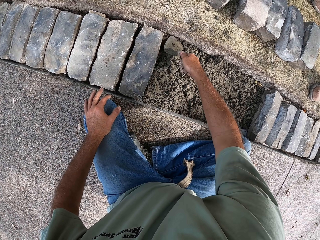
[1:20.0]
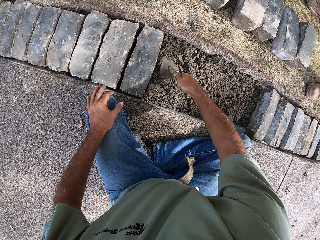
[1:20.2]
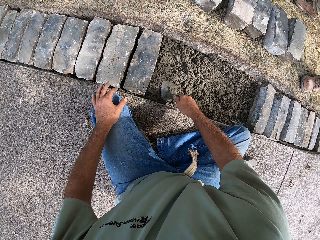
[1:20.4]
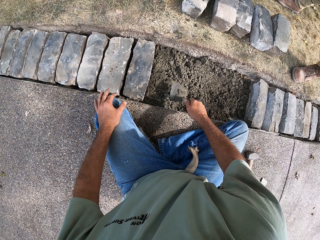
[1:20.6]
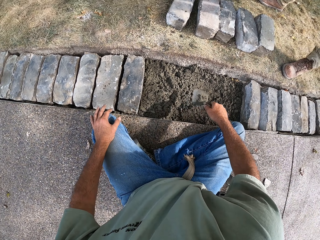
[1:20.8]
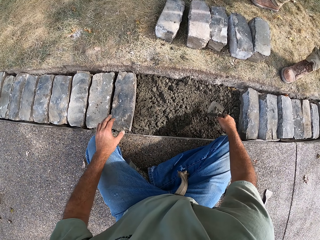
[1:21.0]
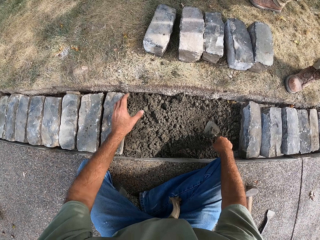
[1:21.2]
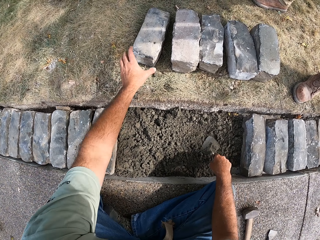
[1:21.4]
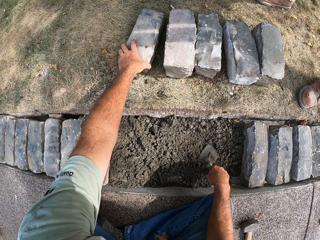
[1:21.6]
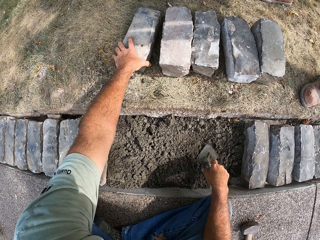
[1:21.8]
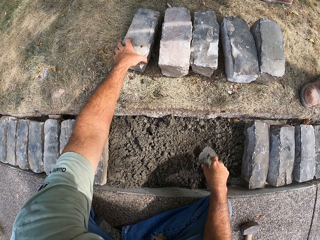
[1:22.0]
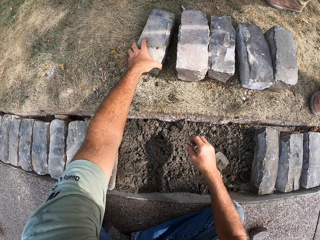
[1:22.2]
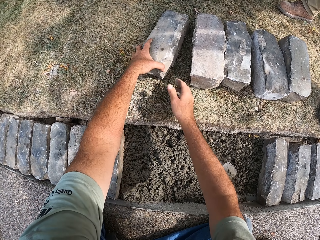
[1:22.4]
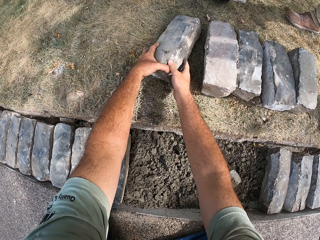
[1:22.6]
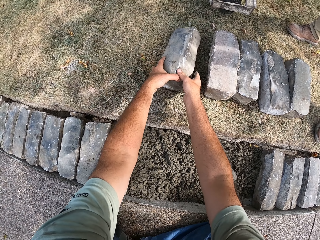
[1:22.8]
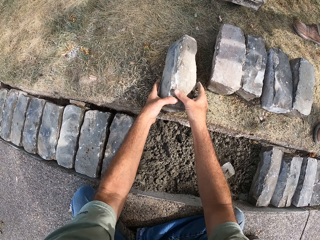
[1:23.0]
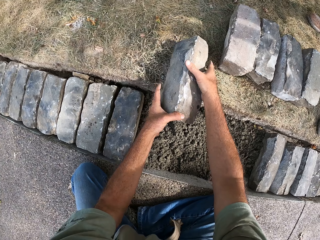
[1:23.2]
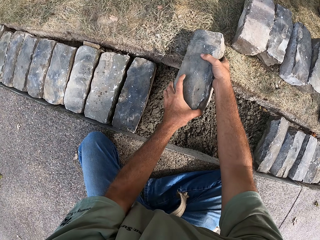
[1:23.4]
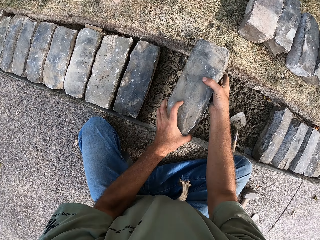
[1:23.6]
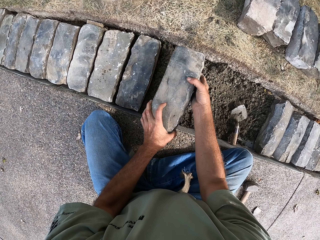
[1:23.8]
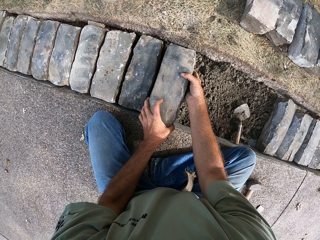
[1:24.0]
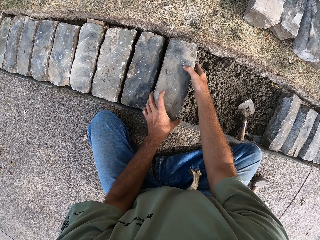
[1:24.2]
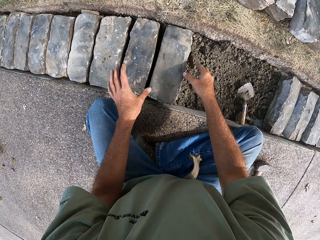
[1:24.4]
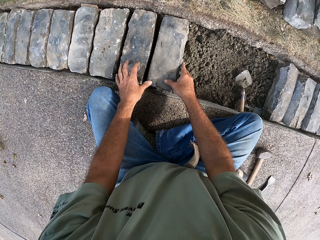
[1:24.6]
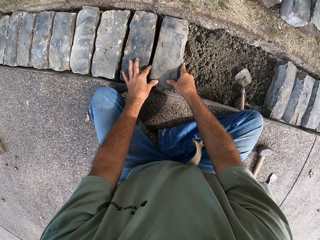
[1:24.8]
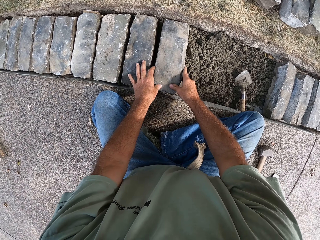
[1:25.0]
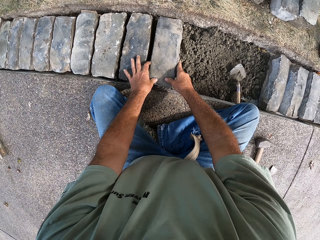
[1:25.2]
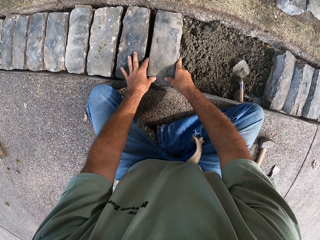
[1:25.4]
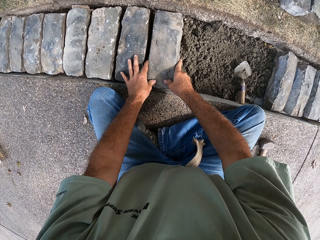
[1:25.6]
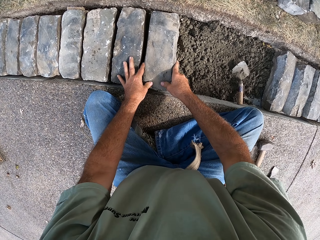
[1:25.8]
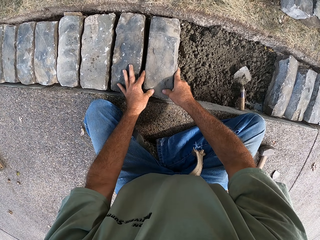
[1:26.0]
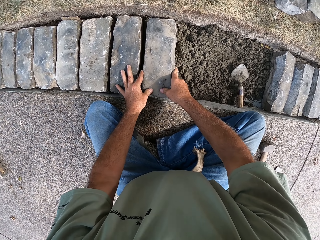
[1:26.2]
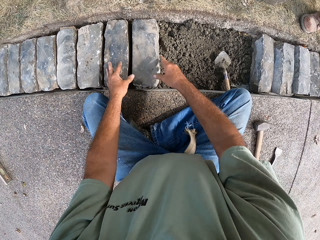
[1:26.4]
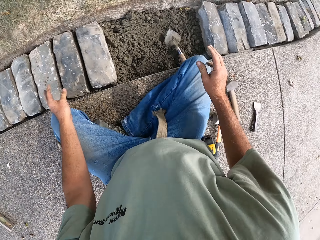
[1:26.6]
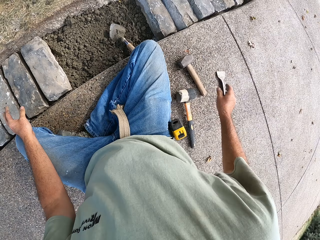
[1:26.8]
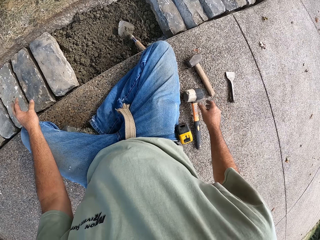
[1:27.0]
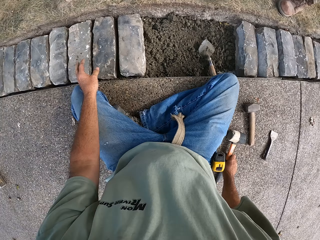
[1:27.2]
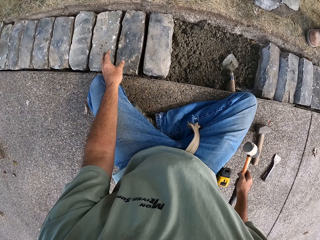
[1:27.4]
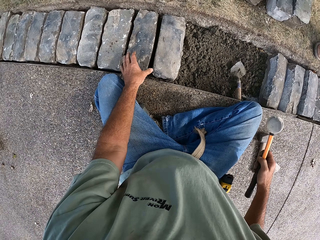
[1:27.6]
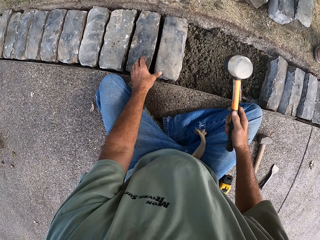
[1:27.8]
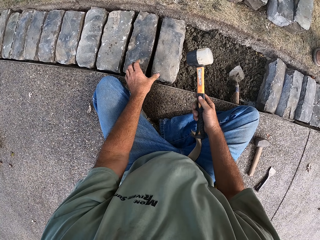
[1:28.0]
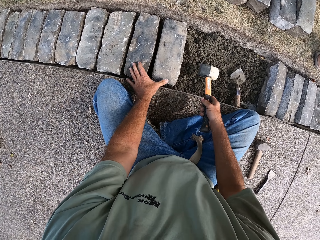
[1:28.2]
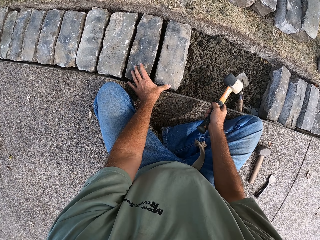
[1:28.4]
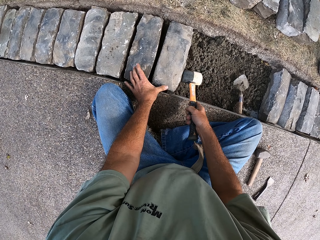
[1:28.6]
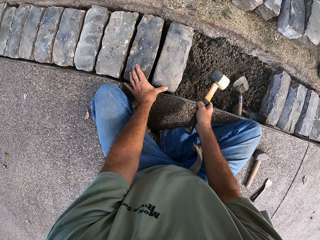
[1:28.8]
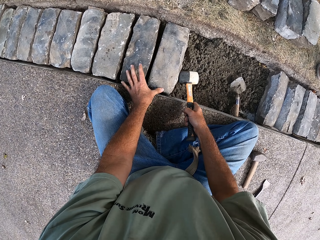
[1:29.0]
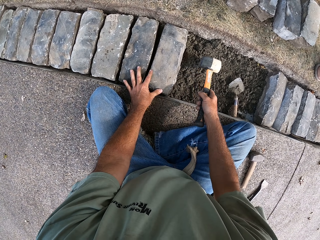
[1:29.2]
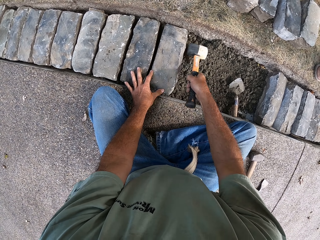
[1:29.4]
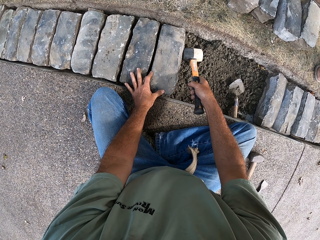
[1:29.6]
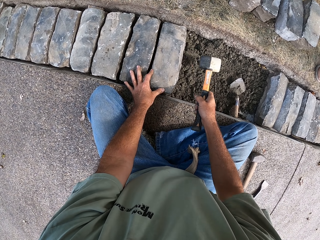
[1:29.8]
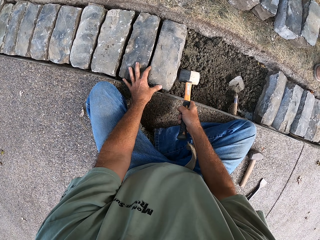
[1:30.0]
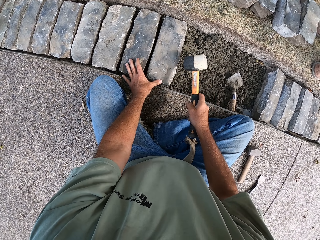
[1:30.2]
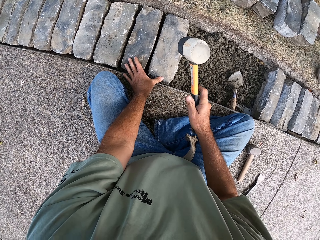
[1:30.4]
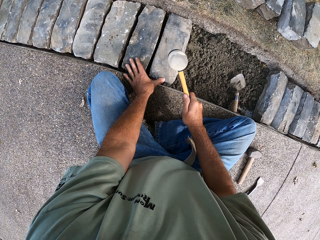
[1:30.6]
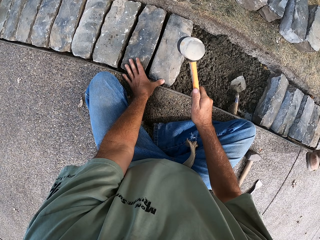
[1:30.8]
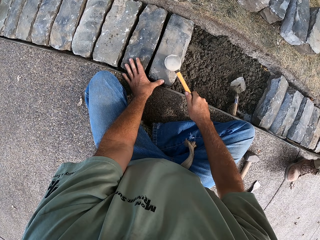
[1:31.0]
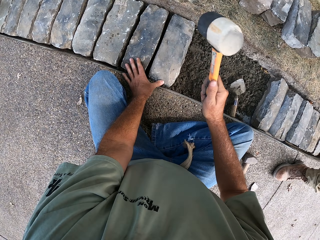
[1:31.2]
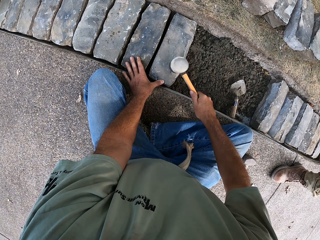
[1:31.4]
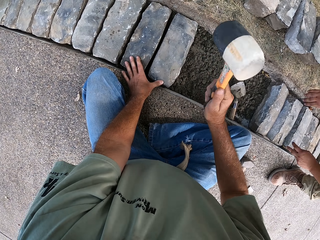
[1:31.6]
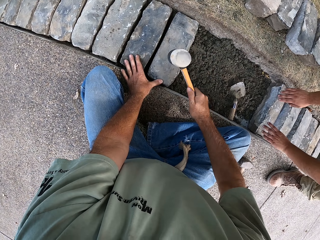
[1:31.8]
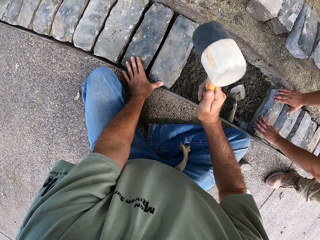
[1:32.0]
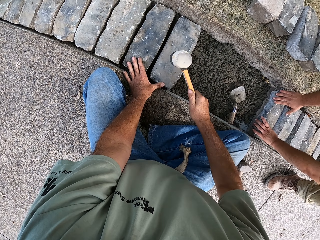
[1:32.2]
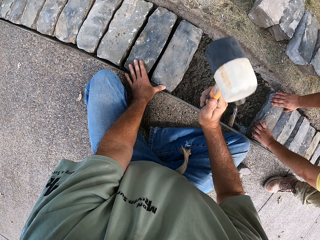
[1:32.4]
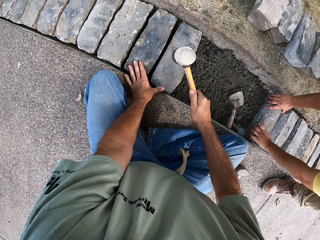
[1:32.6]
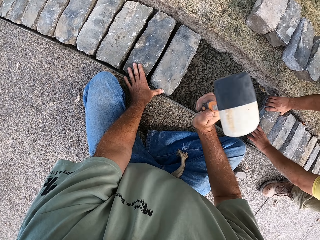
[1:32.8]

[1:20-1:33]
The camera wearer puts the trowel on the concrete. He picks up a block with both his hands. He puts the block on the concrete. He picks up a masonry hammer with his right hand. He beats the block with the hammer.

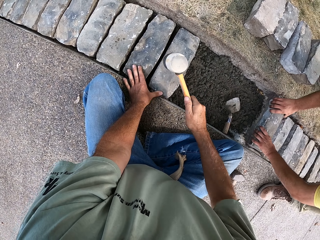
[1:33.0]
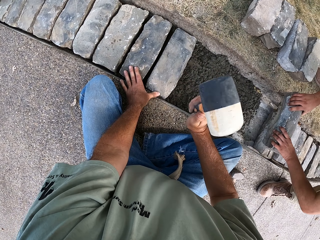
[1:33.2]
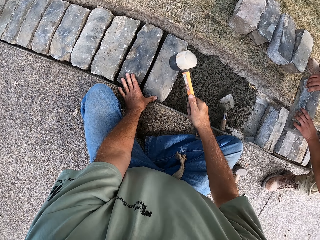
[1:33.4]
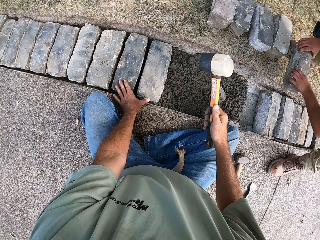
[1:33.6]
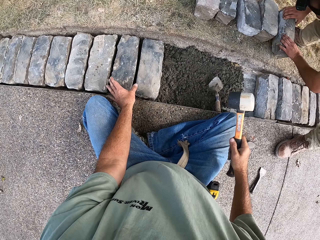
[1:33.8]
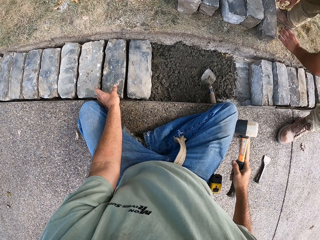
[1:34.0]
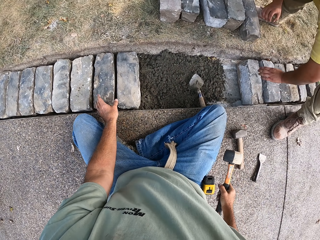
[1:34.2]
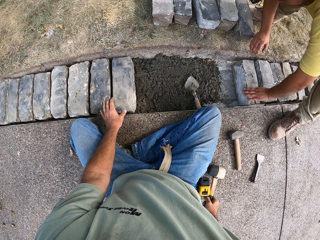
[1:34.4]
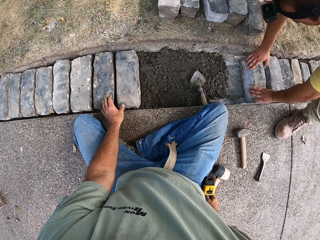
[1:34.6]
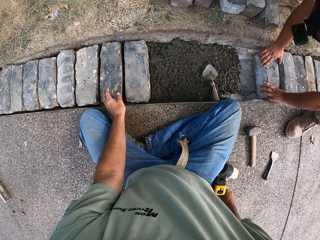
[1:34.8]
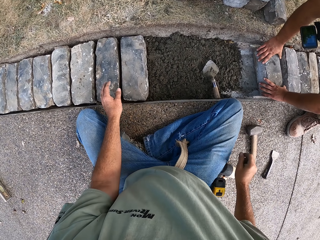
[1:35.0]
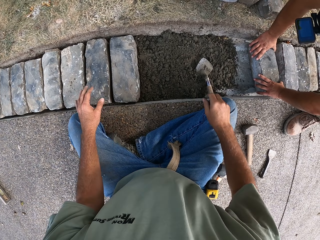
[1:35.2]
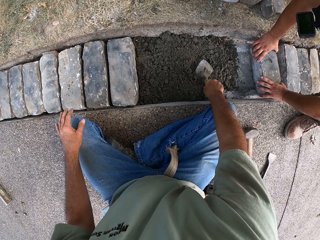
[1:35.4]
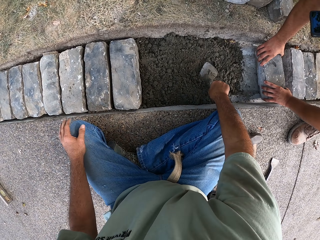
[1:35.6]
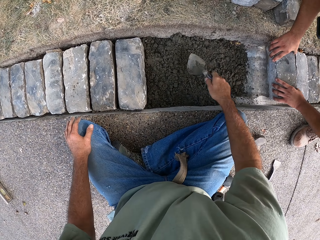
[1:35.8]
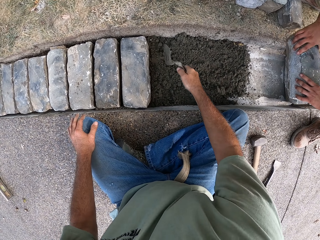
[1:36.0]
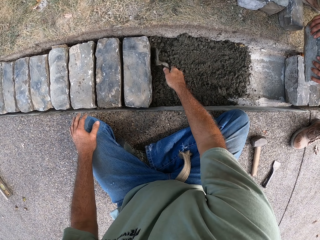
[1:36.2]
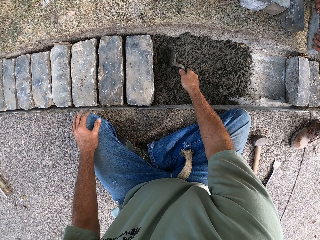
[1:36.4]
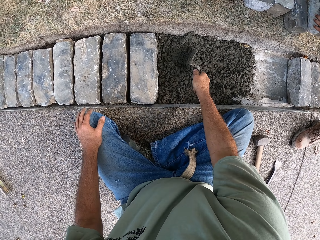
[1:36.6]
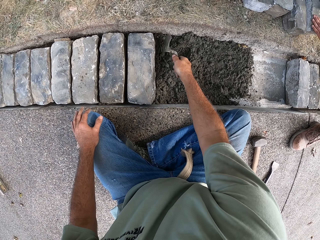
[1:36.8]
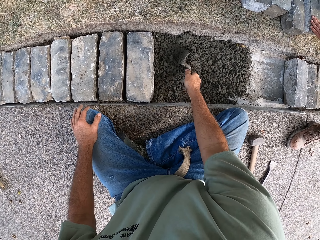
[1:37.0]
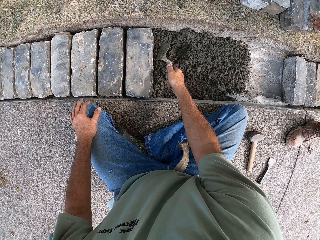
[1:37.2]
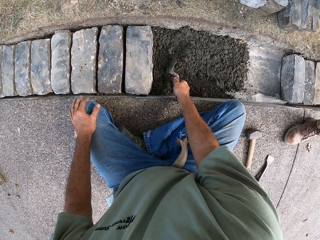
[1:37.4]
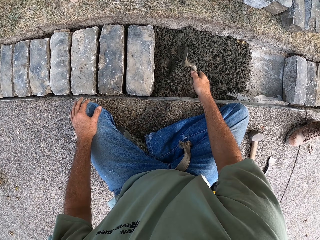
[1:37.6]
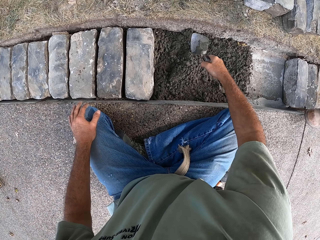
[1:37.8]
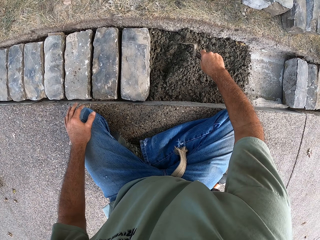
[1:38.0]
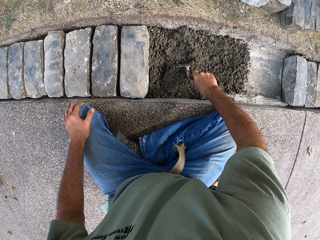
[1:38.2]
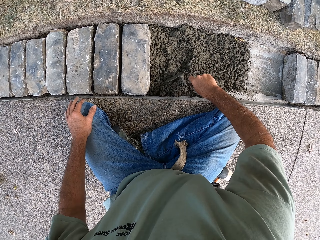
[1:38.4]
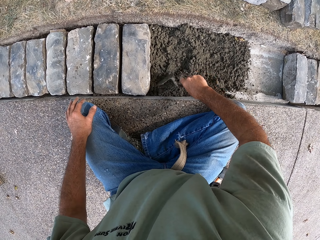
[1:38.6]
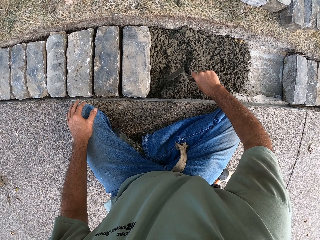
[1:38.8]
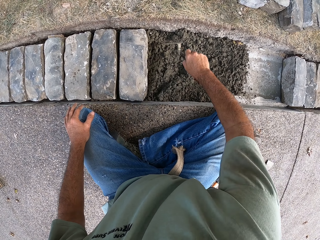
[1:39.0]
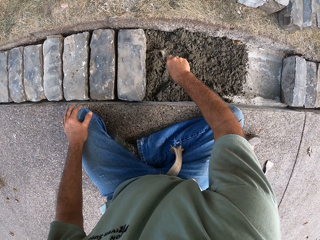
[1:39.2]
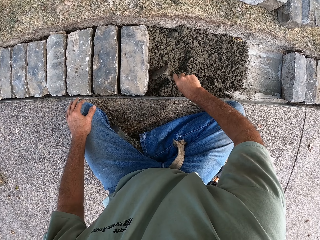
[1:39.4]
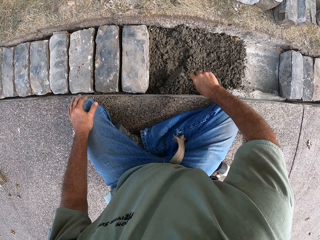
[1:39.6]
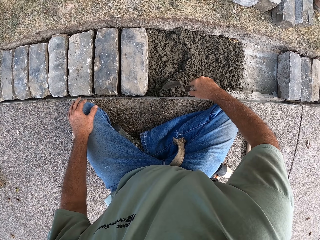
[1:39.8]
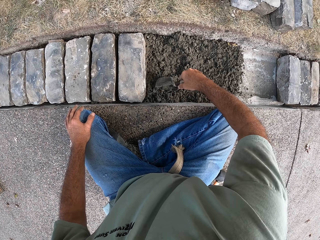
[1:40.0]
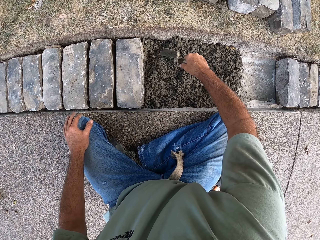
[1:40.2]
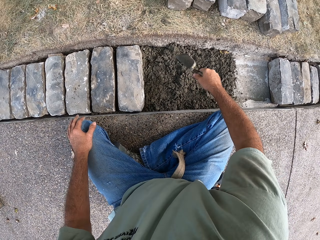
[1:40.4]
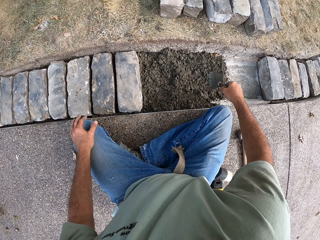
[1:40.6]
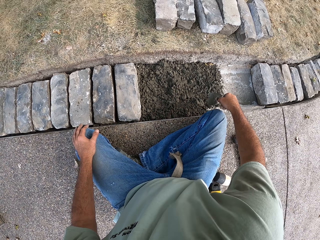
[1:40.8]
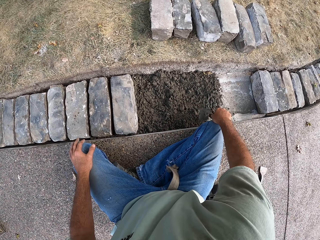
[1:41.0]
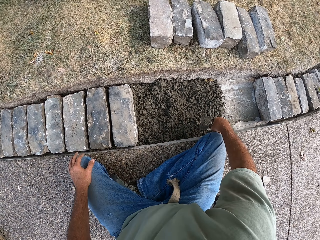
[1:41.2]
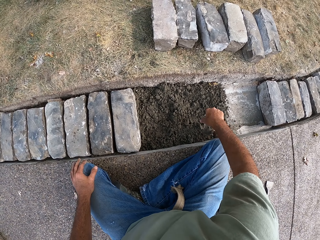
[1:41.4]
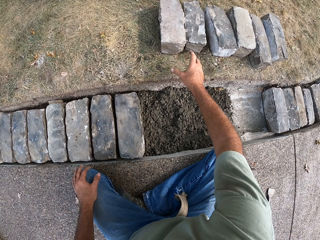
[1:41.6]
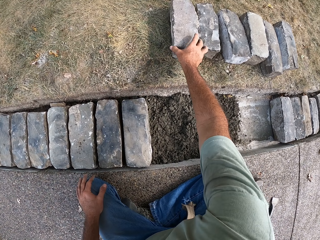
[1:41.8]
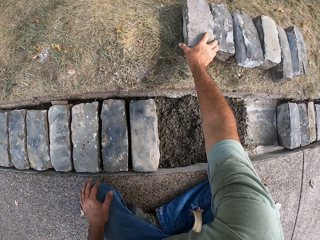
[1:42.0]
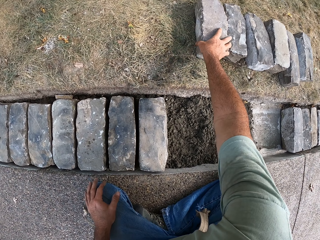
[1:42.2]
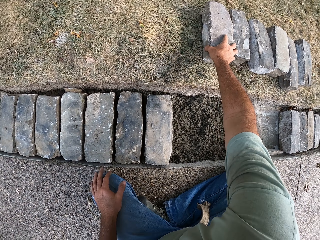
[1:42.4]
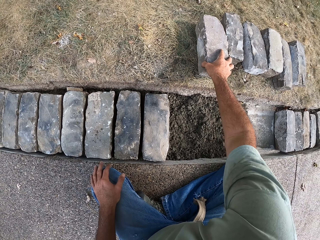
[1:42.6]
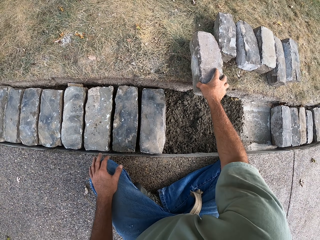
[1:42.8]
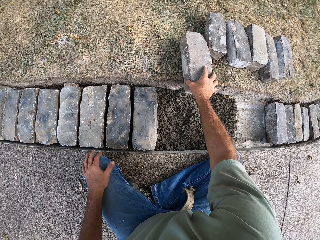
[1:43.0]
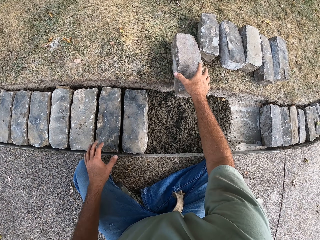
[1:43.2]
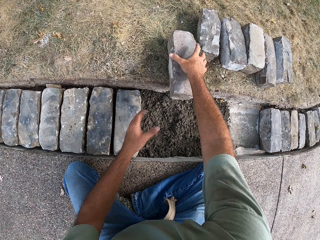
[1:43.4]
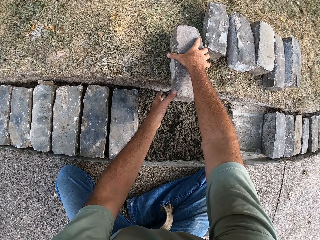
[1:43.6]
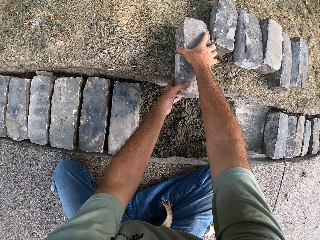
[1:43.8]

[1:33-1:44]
A person removes the brick. The camera wearer puts the hammer on the ground. He picks up a masonry trowel with his right hand. He gathers the concrete. He flattens the concrete with the trowel. He puts the trowel on the concrete. He picks up a block with his right hand.
